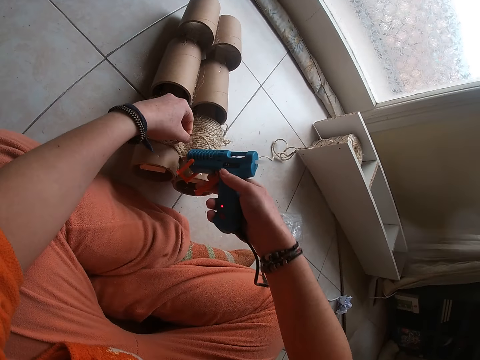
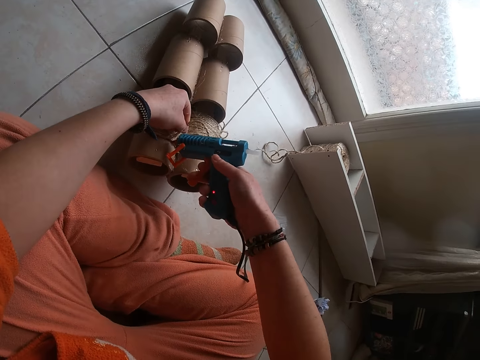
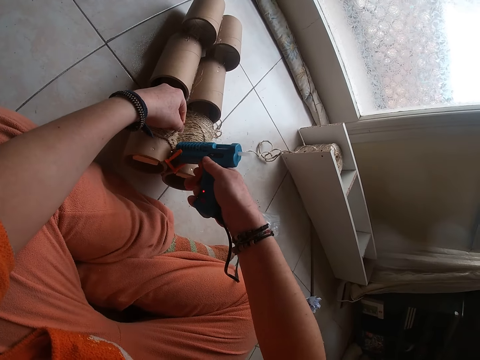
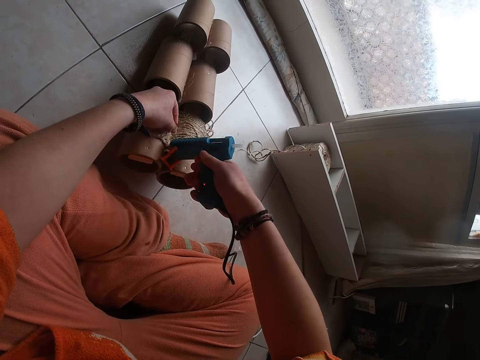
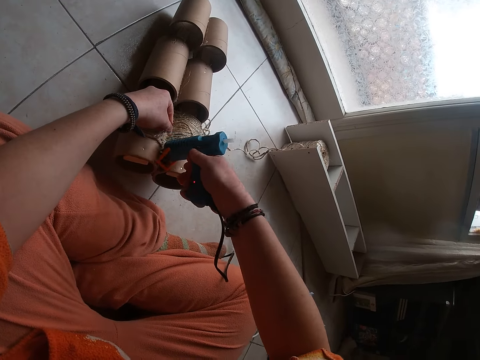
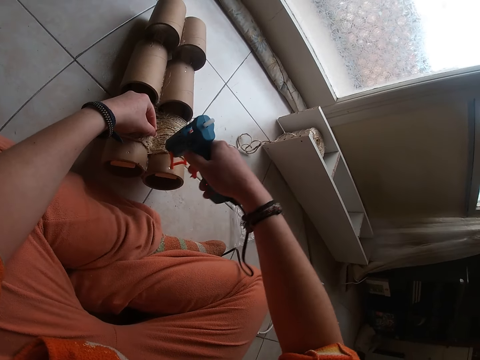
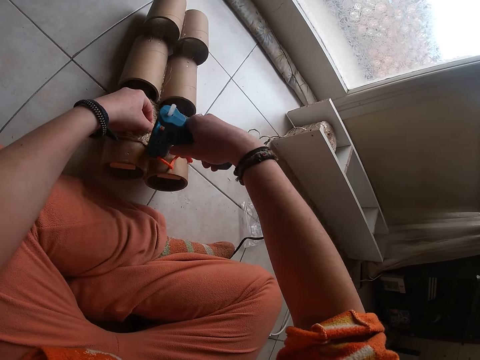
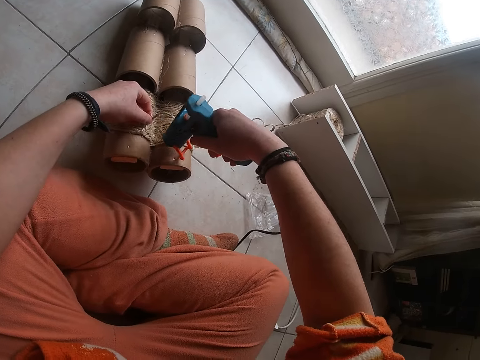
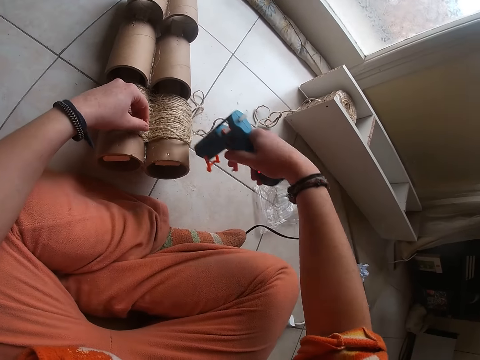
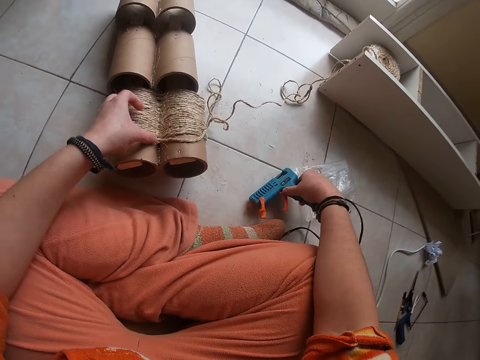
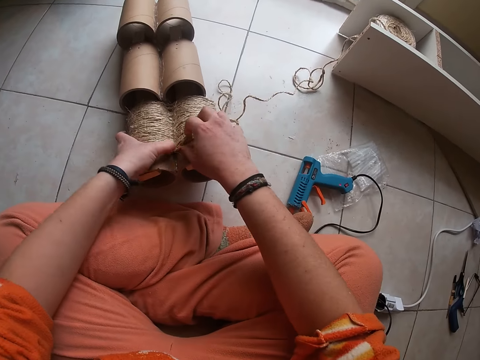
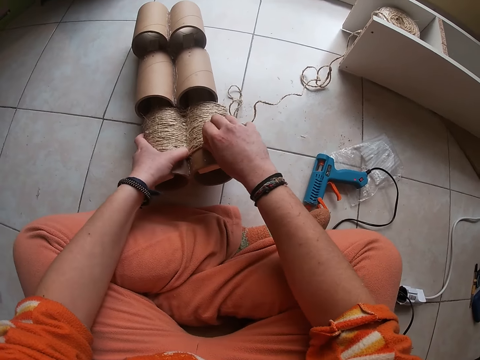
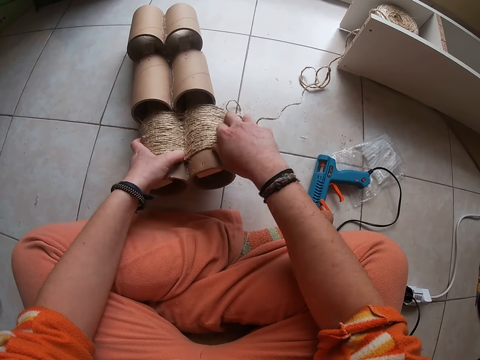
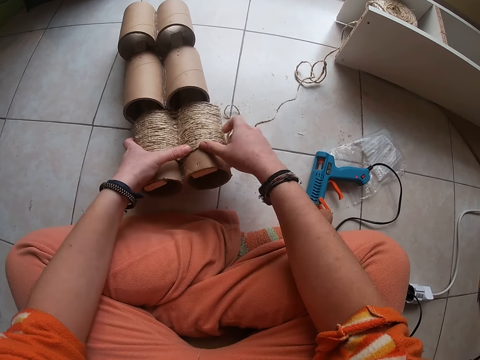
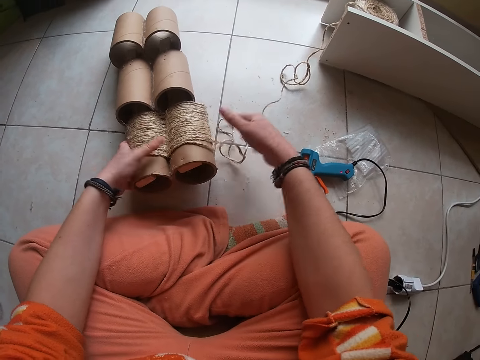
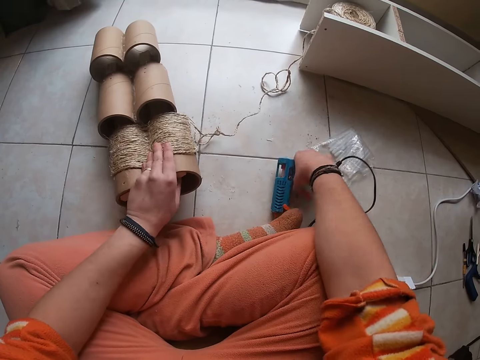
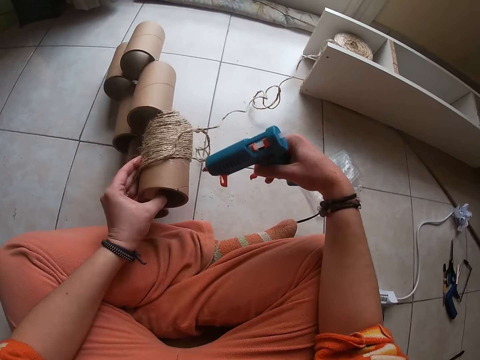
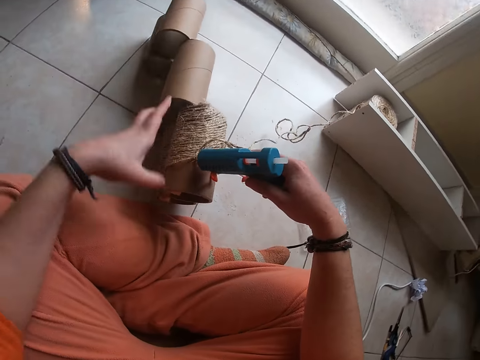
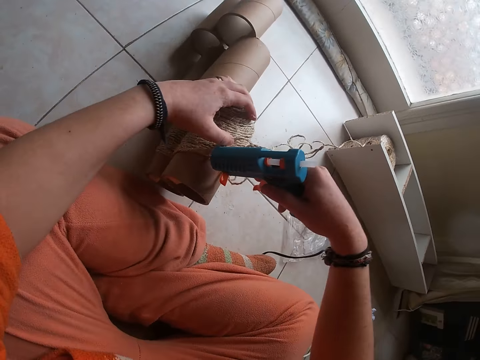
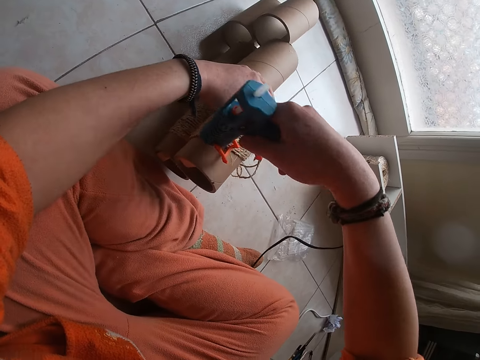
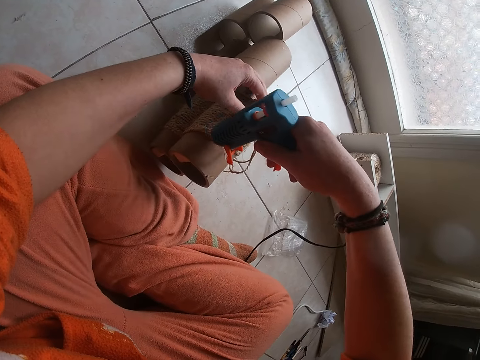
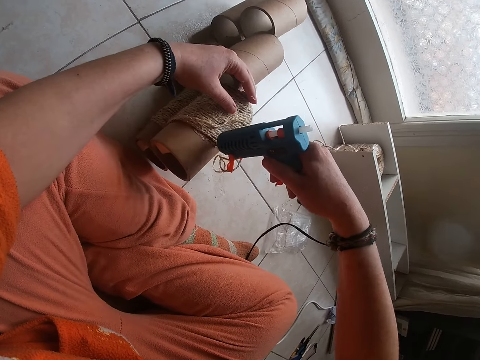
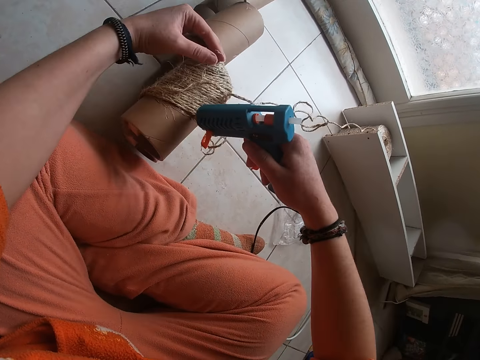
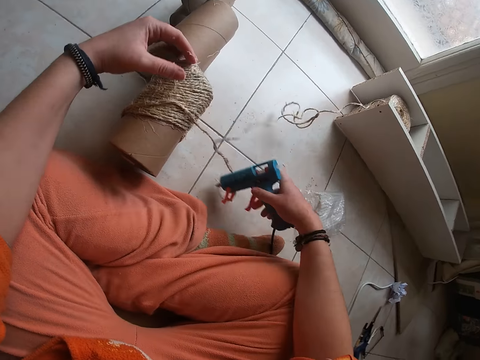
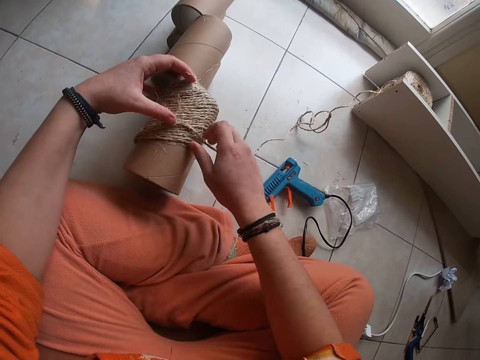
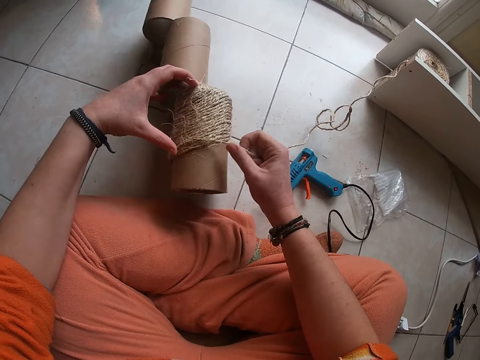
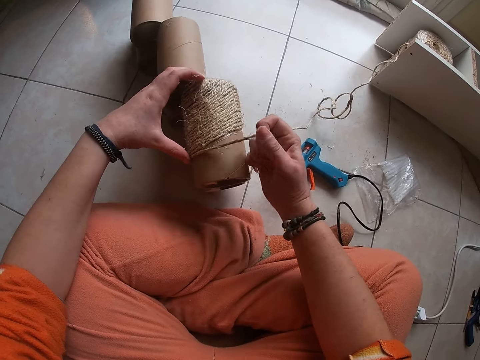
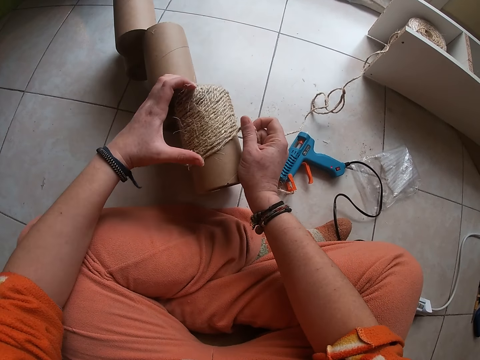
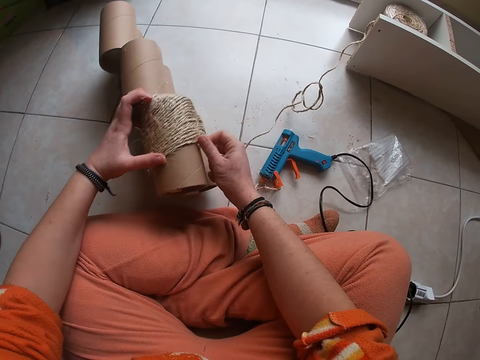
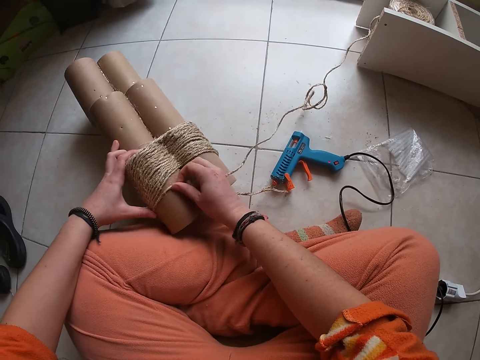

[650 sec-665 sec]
The camera wearer applies glue on the cardboard craft tube with the glue gun in her right hand. She drops the glue gun on the floor with her right hand. She presses down the sisal rope on the cardboard craft tube with both hands. She grabs the glue gun from the floor with her left hand. She turns the cardboard craft tube with her left hand. She applies glue on the cardboard craft tube with the glue gun in her right hand. She drops the glue gun on the floor with her right hand. She grabs the sisal rope with her right hand. She presses down the sisal rope on the cardboard craft tube with both hands.

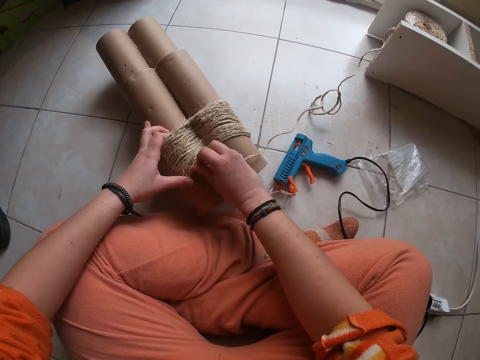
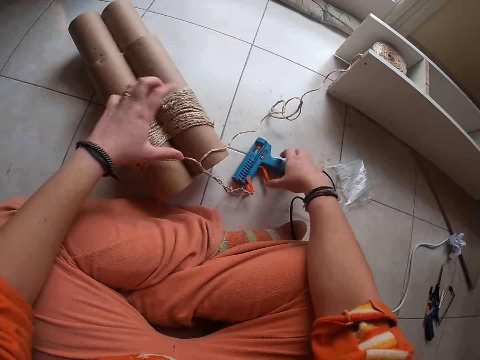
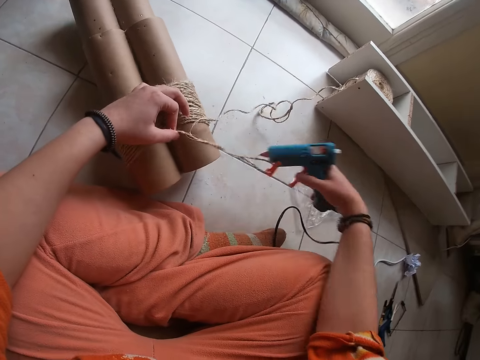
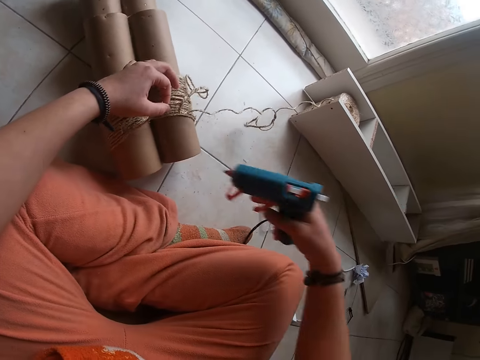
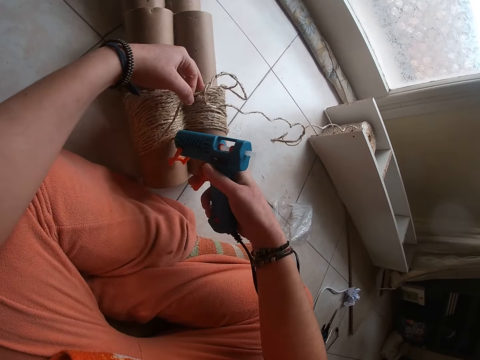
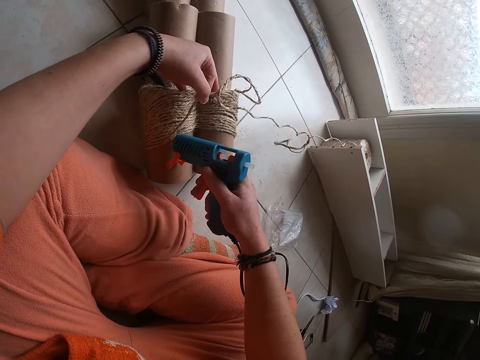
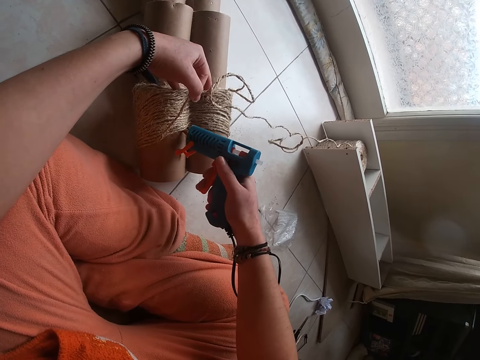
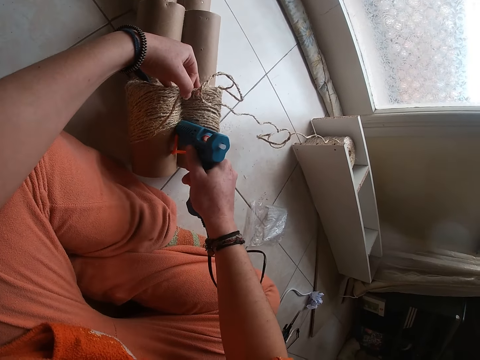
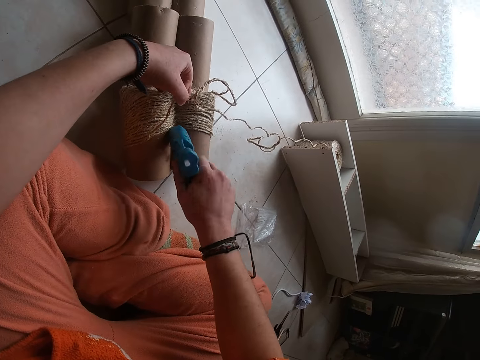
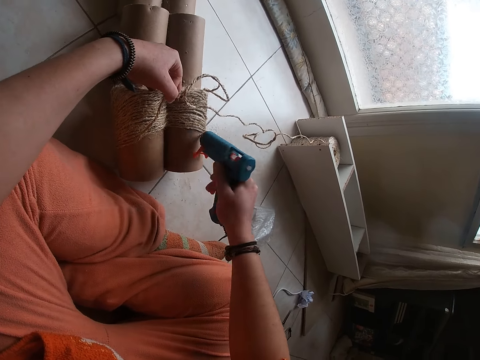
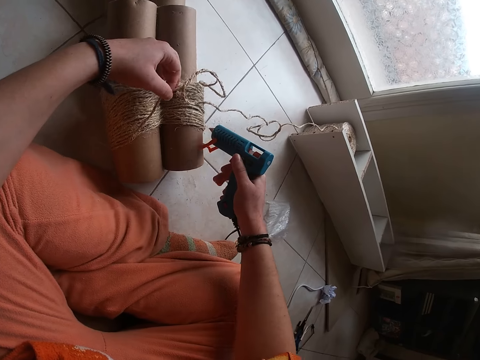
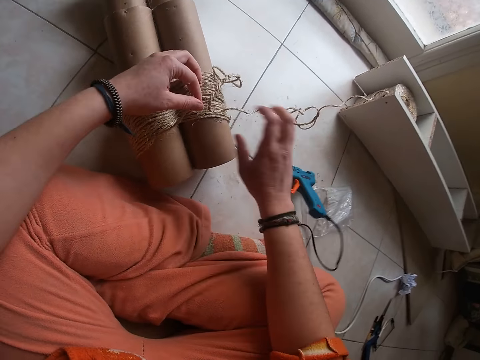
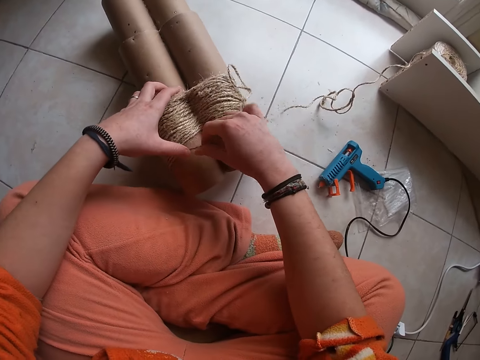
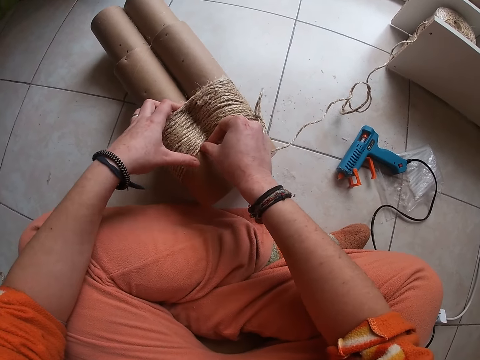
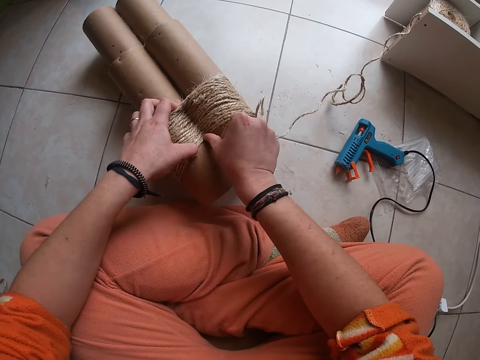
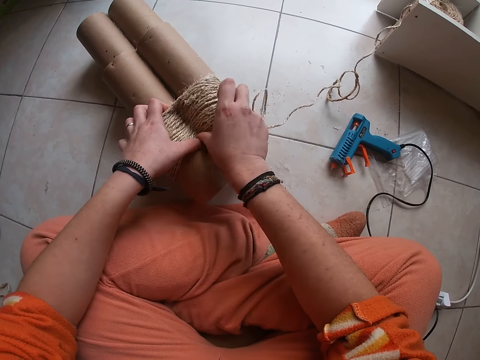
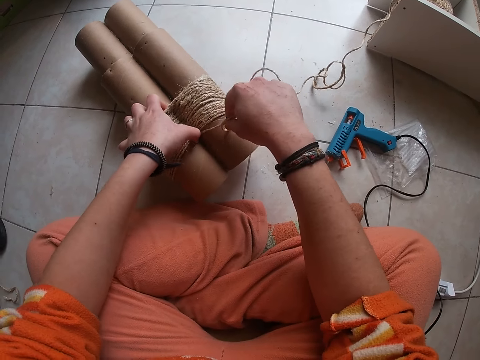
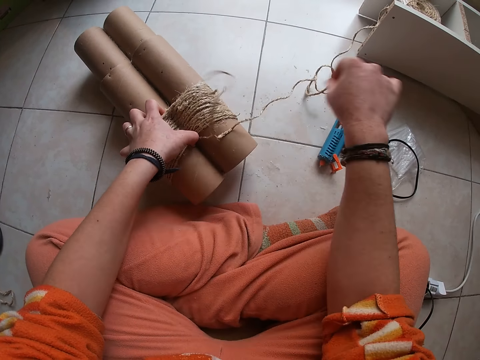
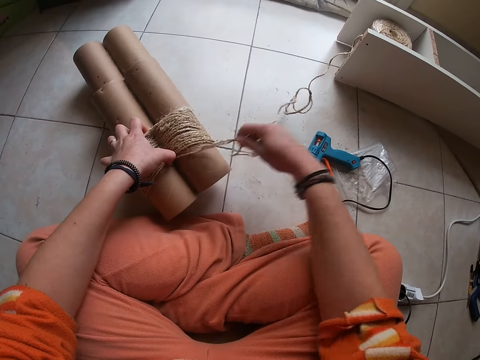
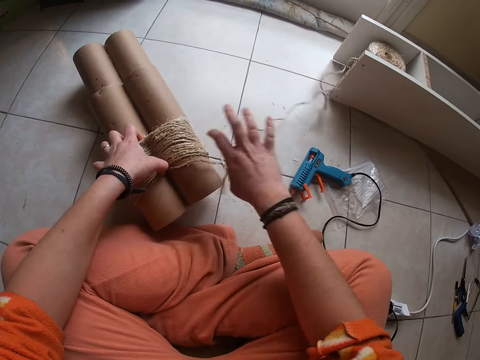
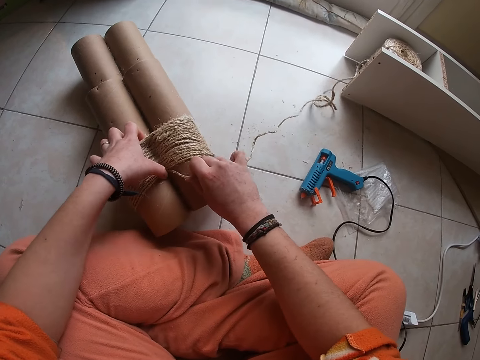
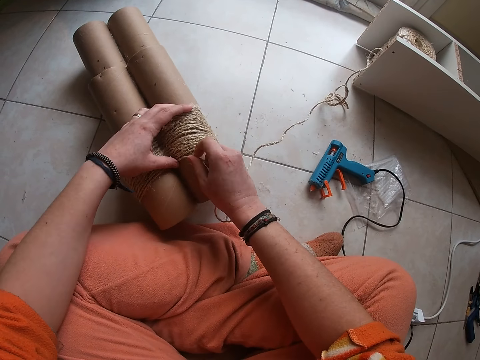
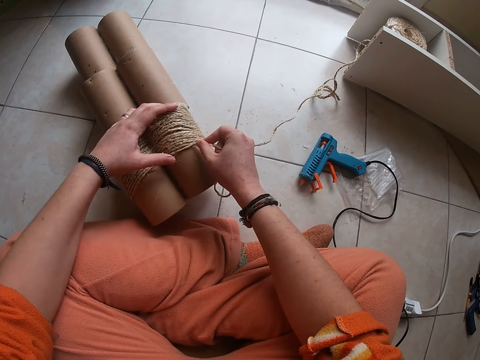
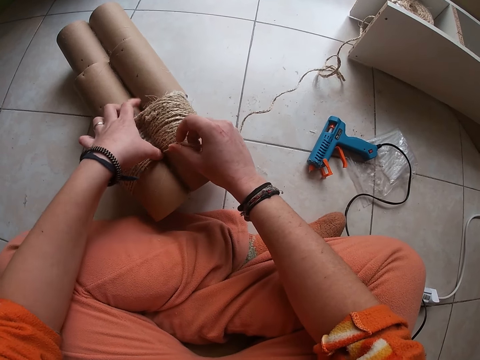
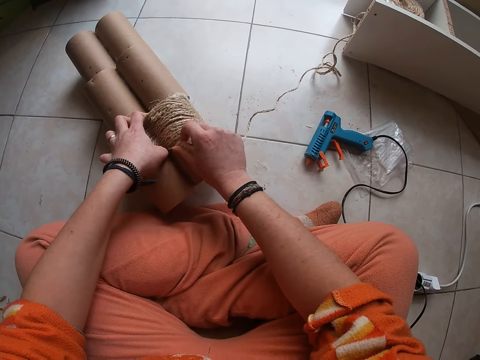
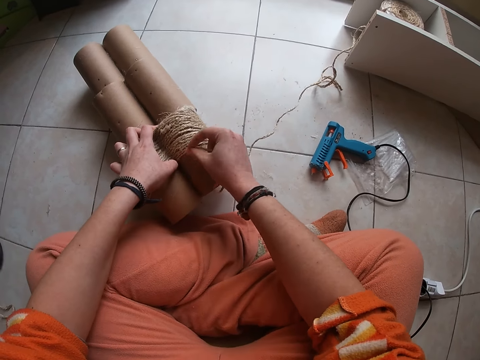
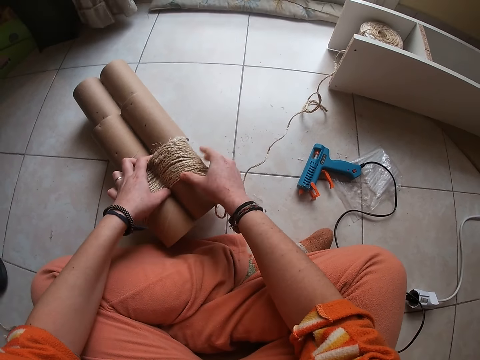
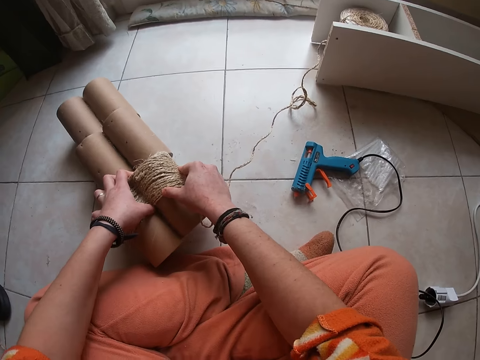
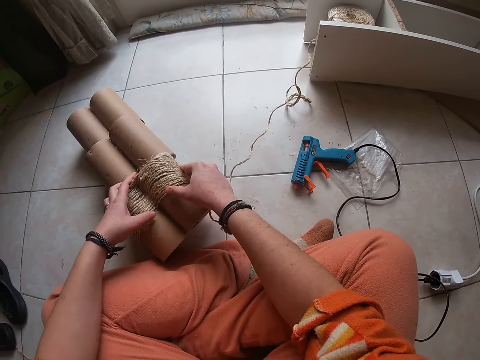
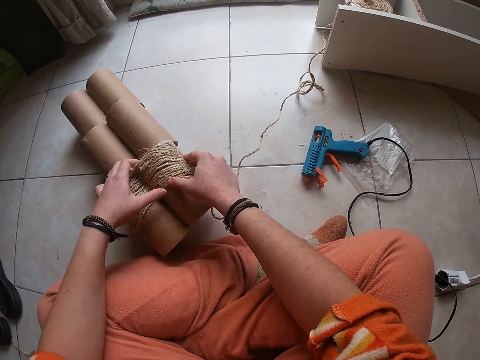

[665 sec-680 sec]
The camera wearer grabs the glue gun from the floor with her right hand. She lifts the sisal rope with her left hand. She applies glue on the cardboard craft tube with the glue gun in her right hand. She drops the glue gun on the floor with her right hand. She presses down the sisal rope on the cardboard craft tube with both hands. She straightens the sisal rope with her right hand. She pulls the sisal rope. She presses down the sisal rope on the cardboard craft tube with both hands.
